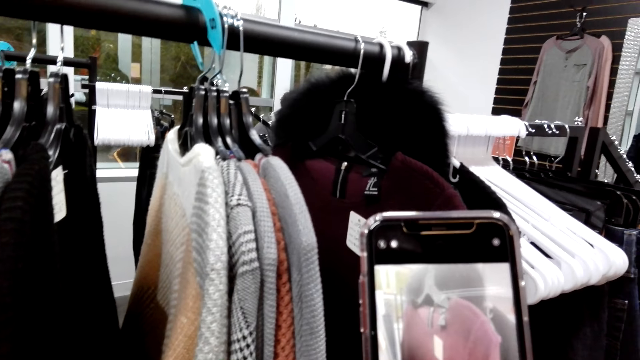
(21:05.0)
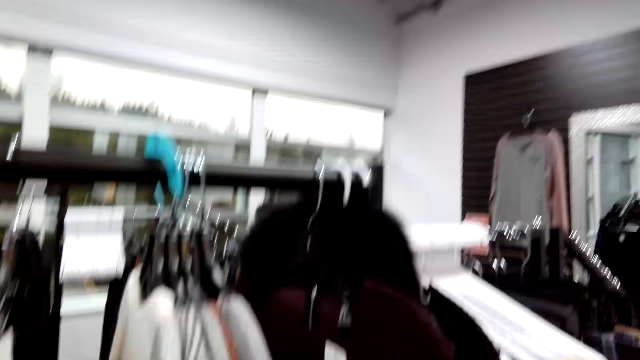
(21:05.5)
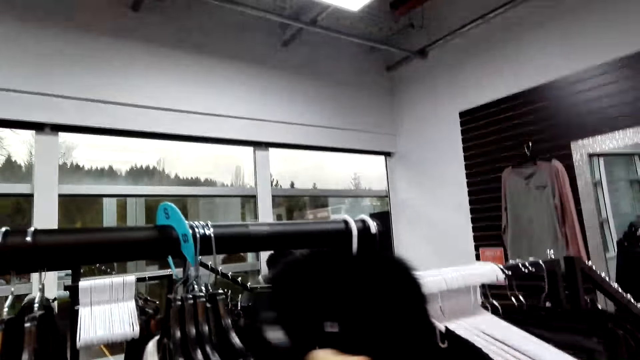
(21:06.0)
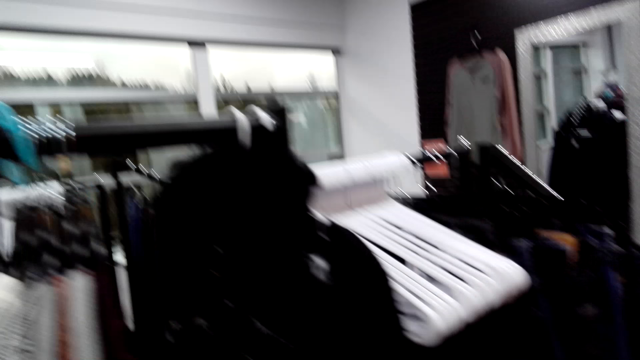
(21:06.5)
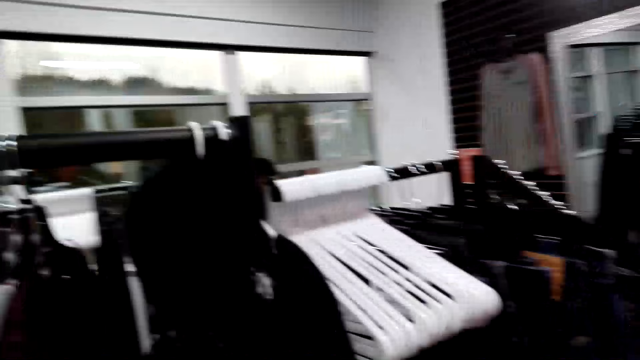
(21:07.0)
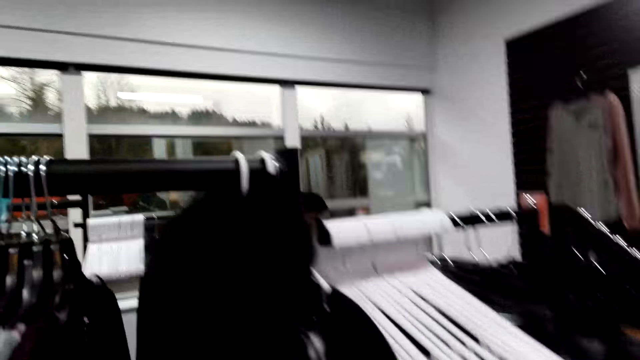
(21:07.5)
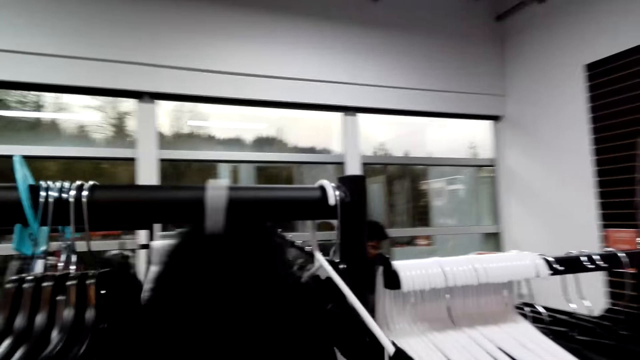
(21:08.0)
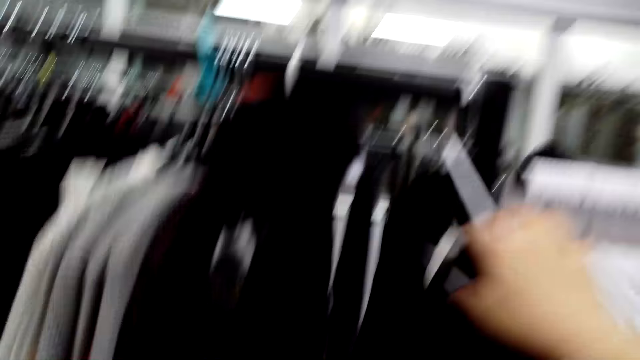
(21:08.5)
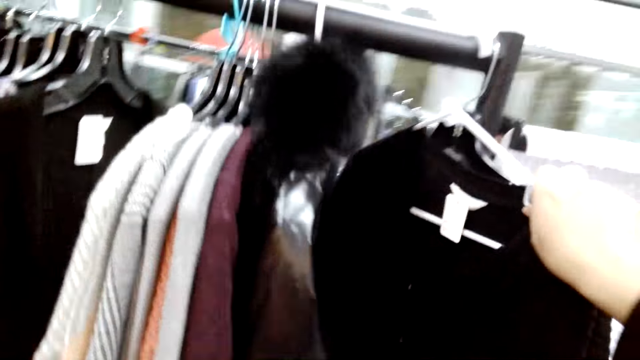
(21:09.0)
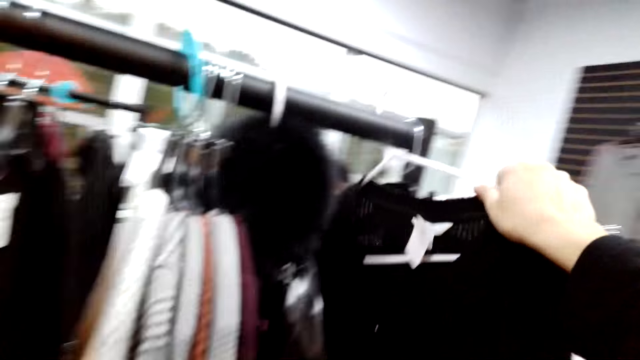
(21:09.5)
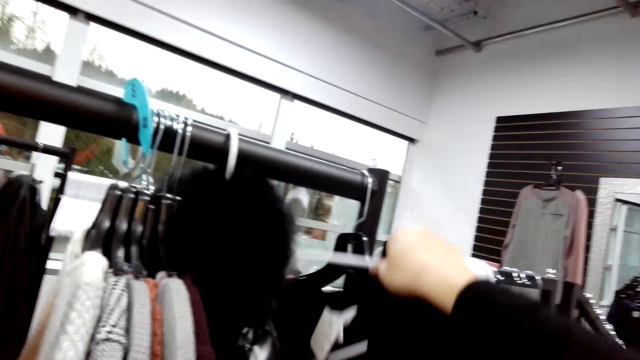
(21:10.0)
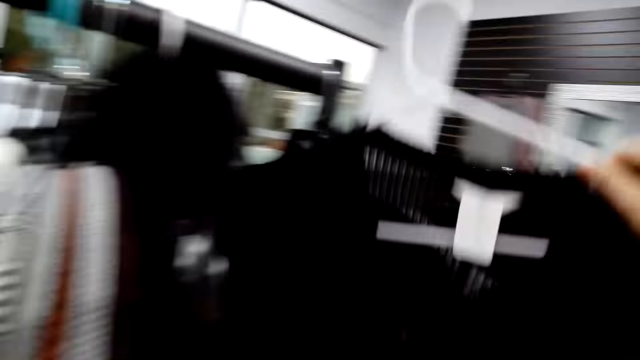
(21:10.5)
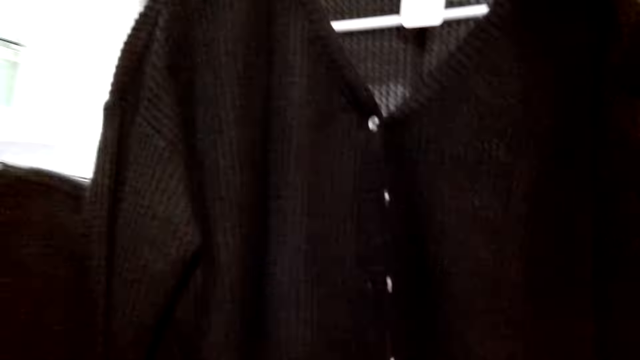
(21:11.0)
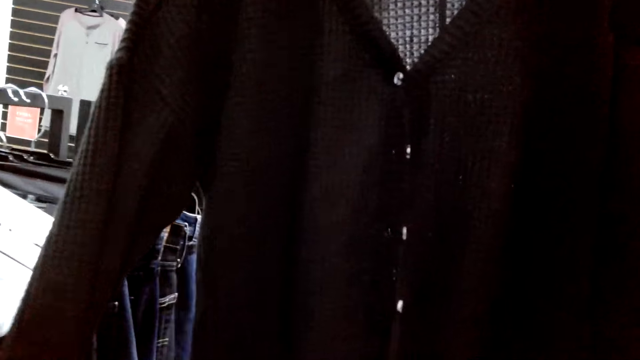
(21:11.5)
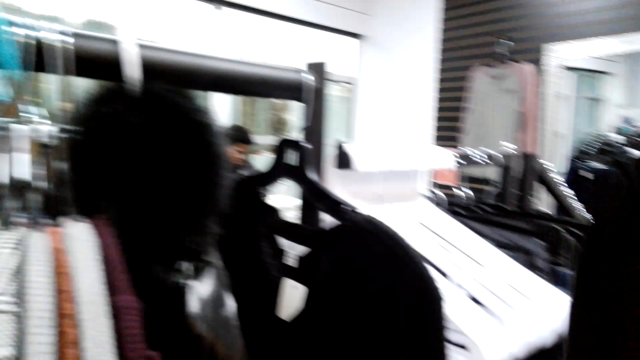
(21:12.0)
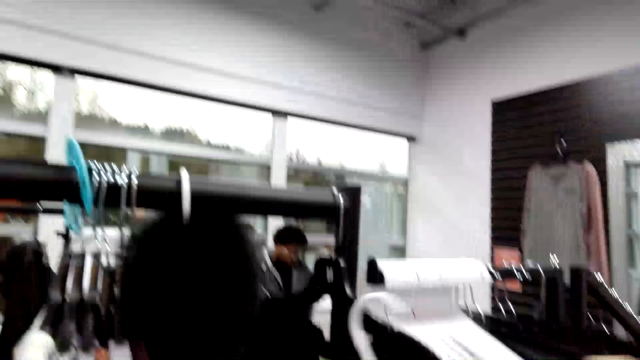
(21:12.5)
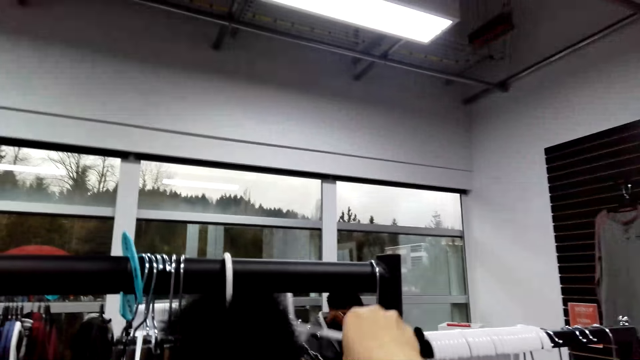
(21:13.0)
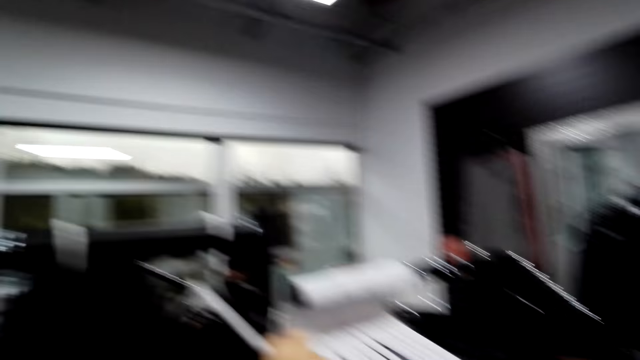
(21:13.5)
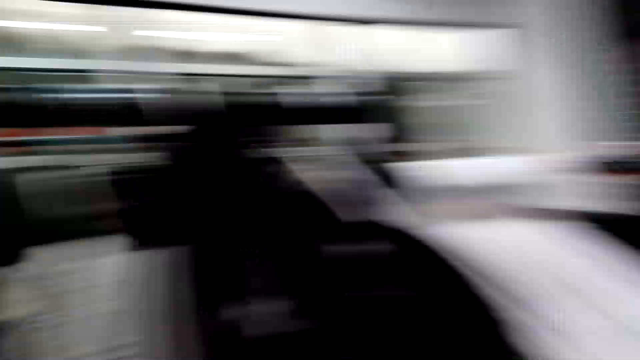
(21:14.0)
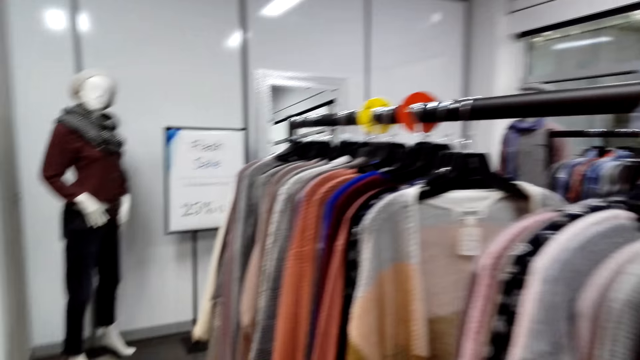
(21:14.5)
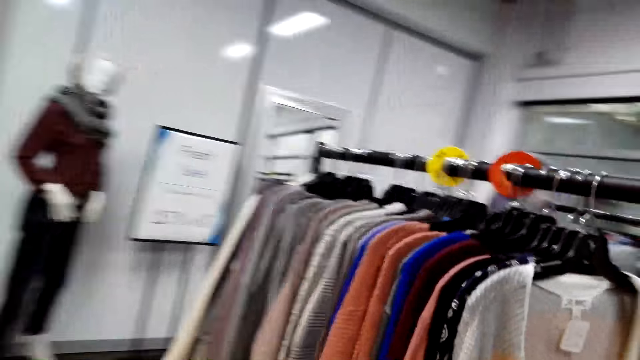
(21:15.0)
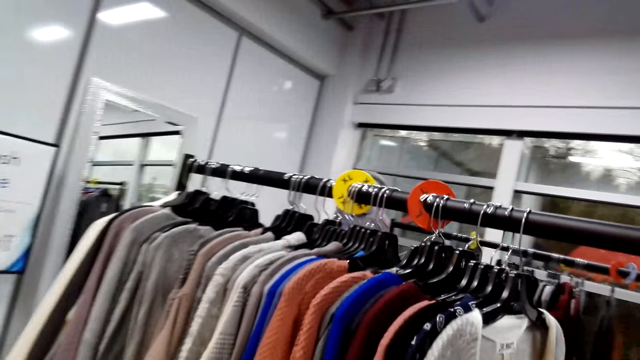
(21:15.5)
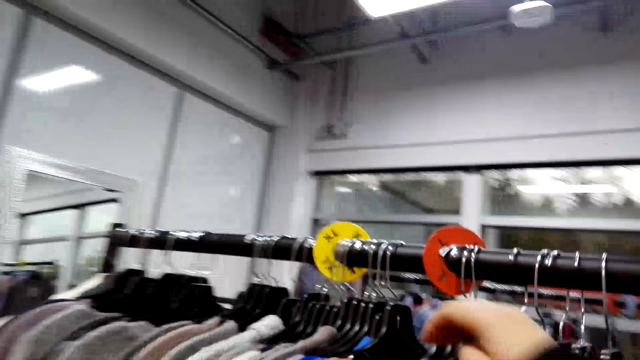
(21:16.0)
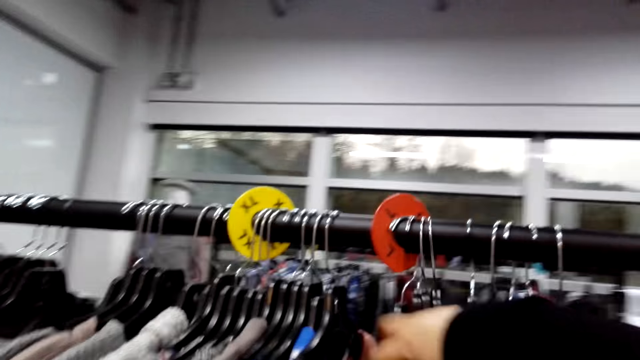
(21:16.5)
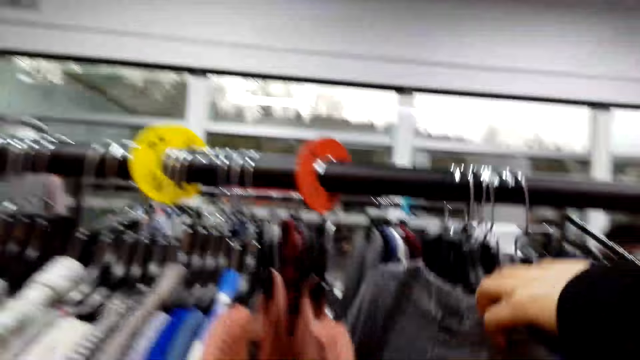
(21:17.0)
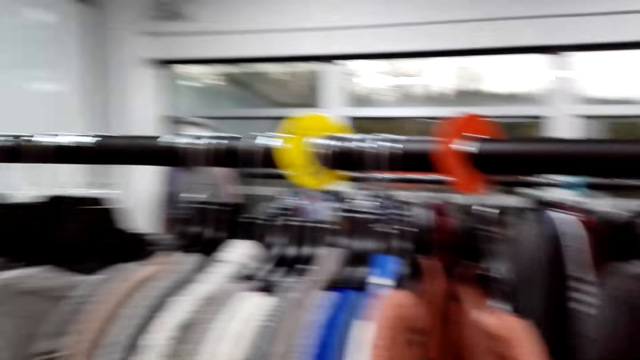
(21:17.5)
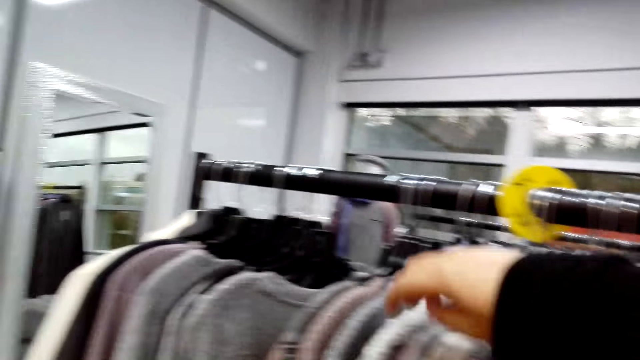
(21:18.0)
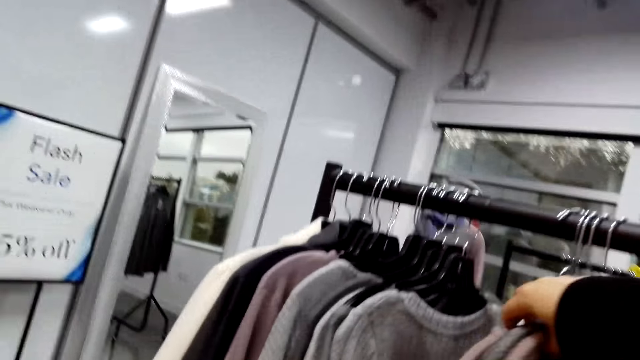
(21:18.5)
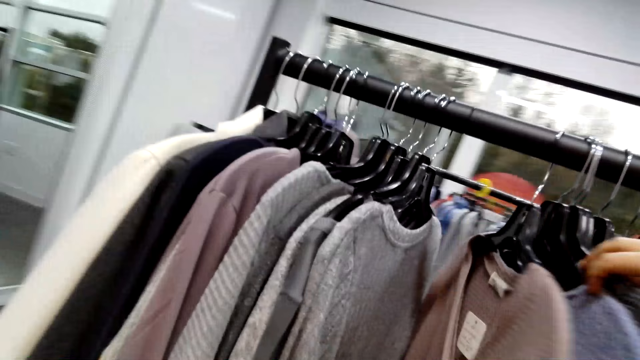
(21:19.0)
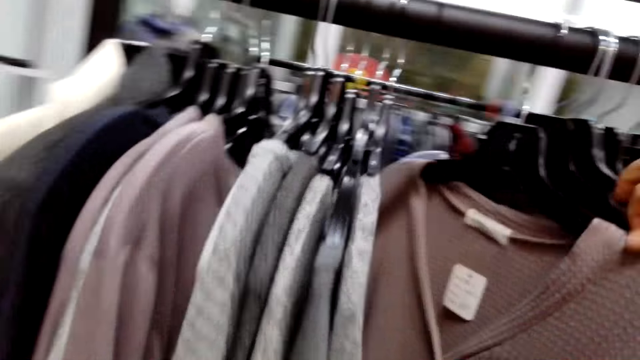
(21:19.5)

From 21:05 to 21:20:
The camera wearer flips through the clothes. They move clothes on the cloth rack. They pick up a sweater from the rack. They place the sweater on the rack. They move clothes on the cloth rack. They flip through the clothes. They walk in the cloth shop.

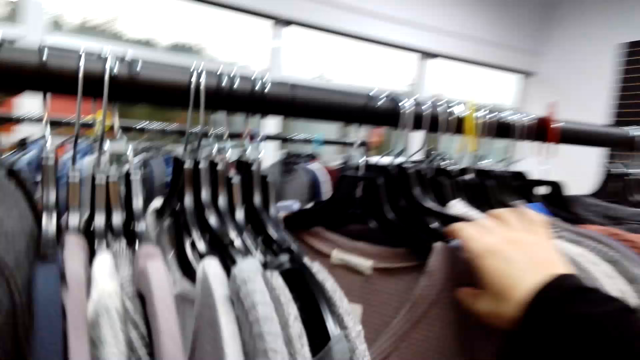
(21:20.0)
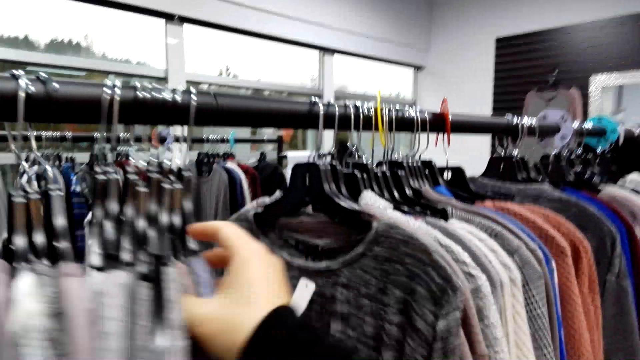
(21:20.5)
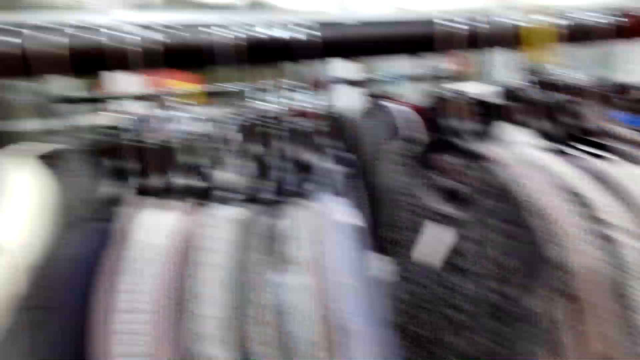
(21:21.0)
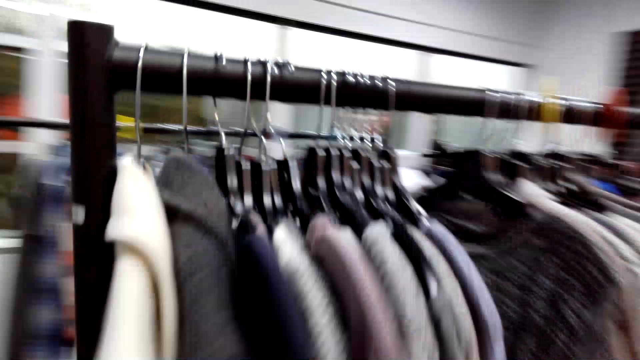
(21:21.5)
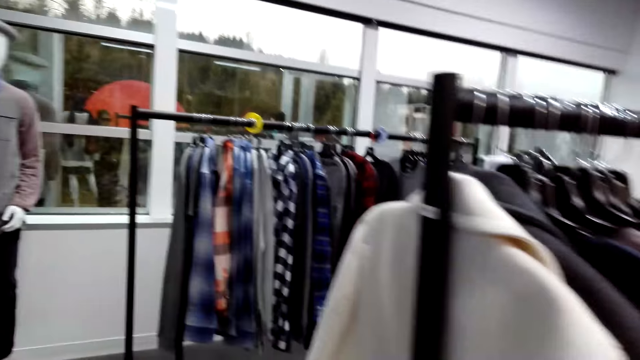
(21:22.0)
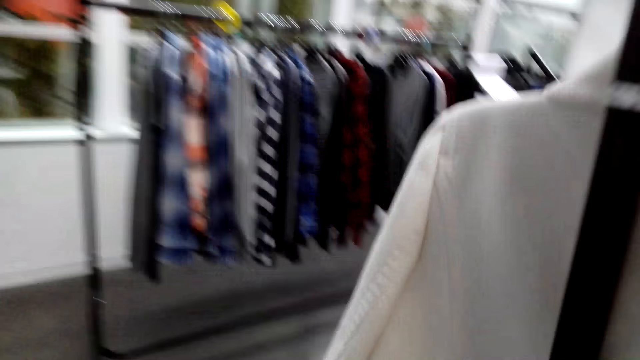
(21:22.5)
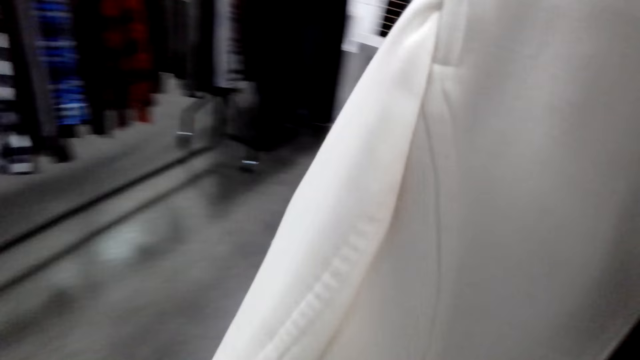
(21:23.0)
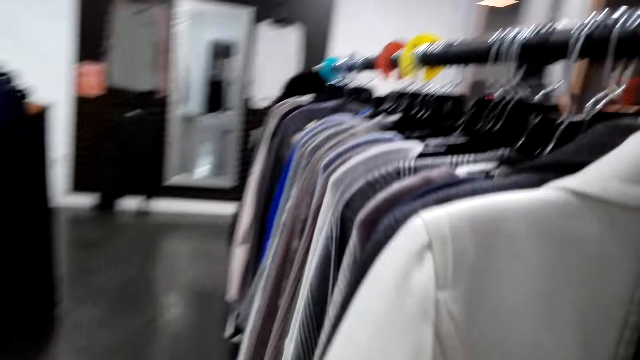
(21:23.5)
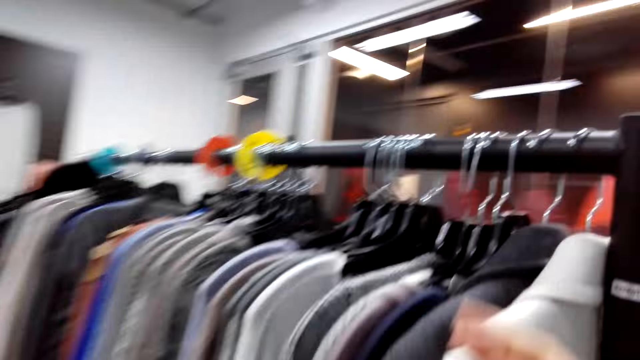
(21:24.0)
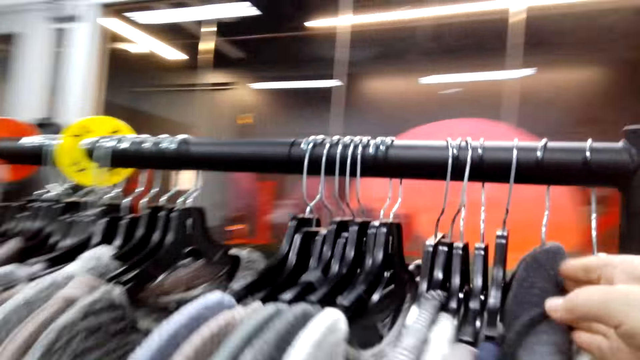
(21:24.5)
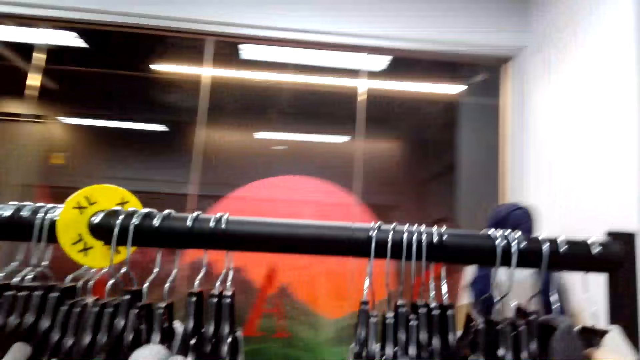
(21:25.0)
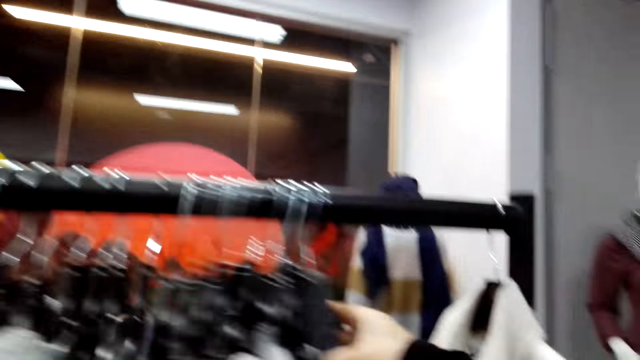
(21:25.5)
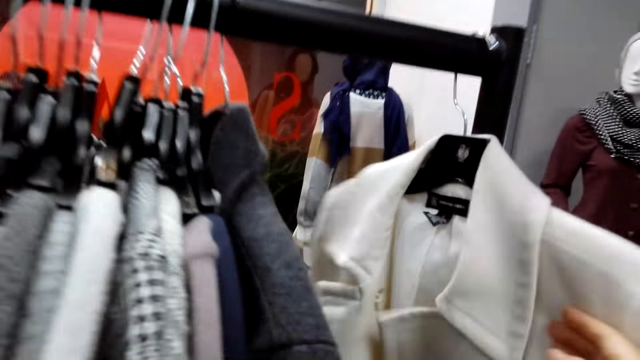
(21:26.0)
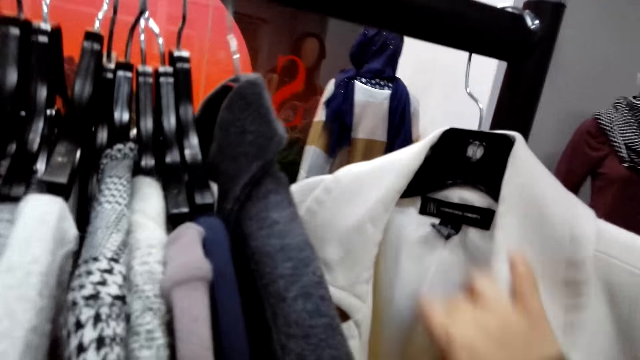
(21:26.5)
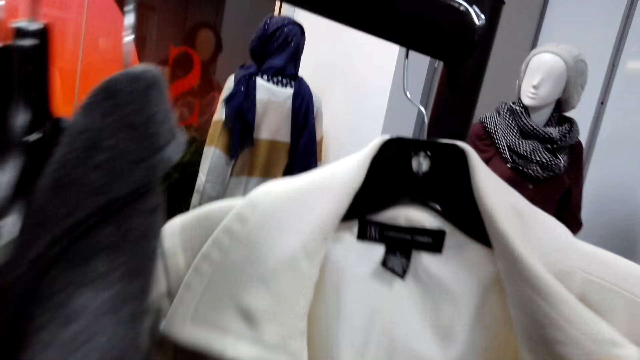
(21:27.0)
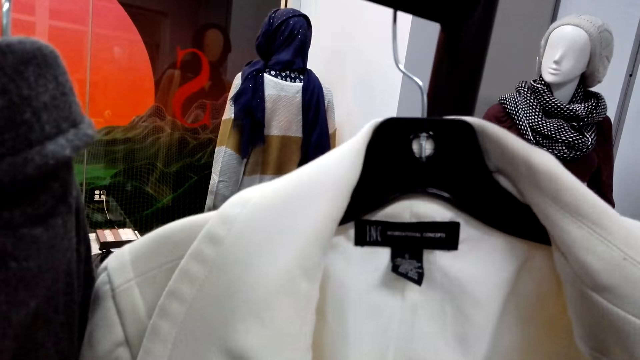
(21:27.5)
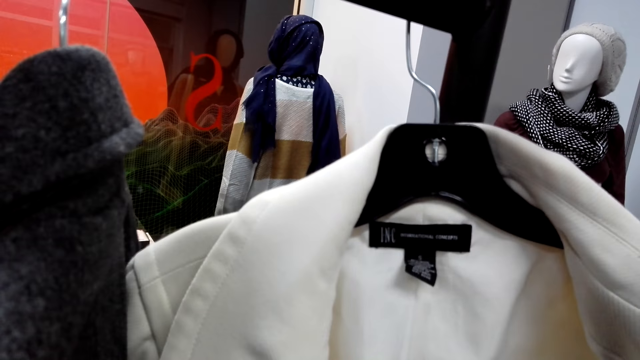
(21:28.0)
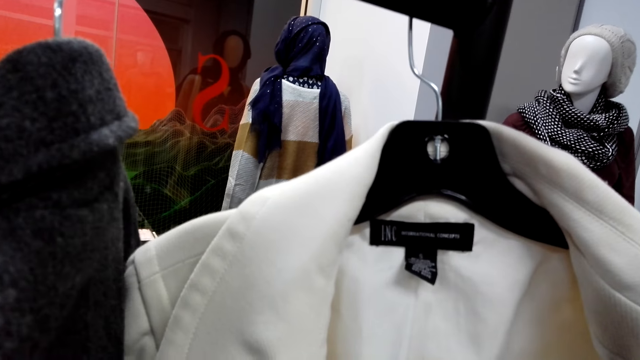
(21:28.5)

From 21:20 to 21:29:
The camera wearer walks around the store. They flip through the clothes. They move clothes on the cloth rack.
